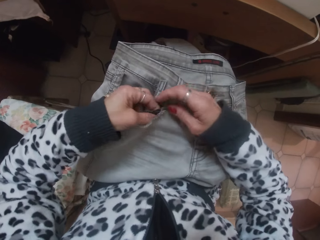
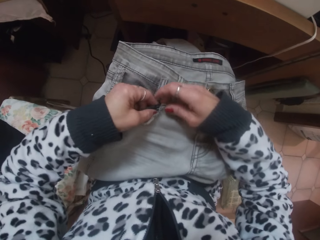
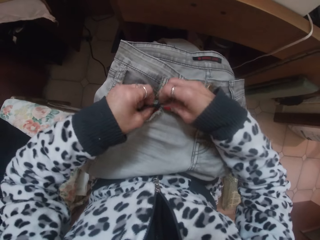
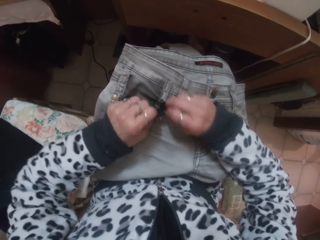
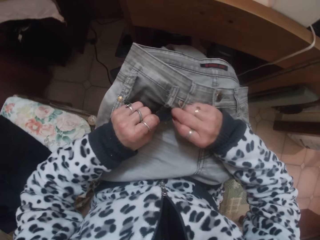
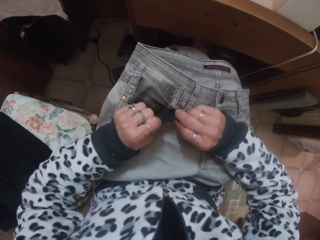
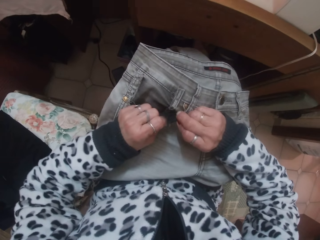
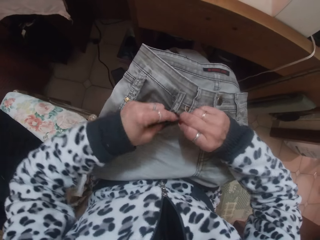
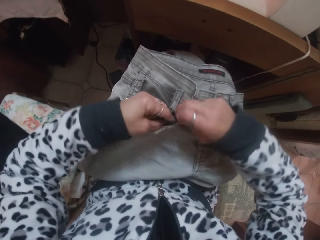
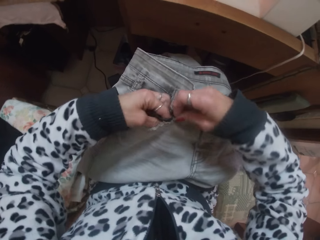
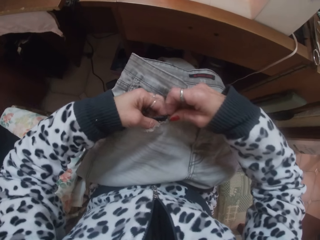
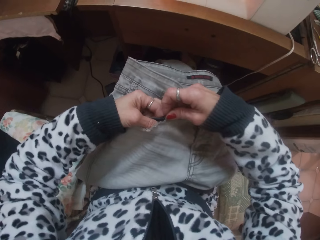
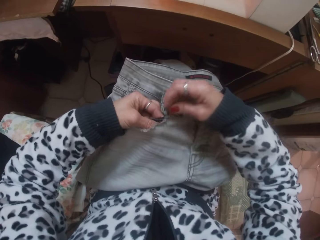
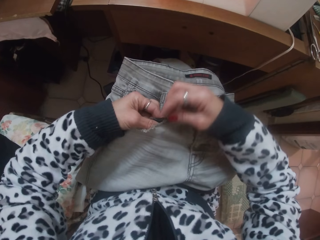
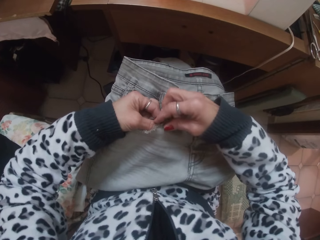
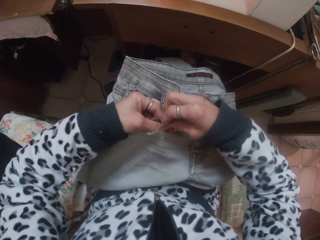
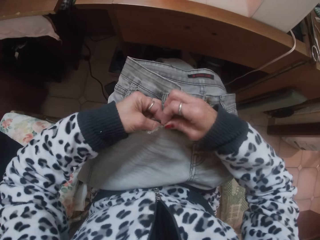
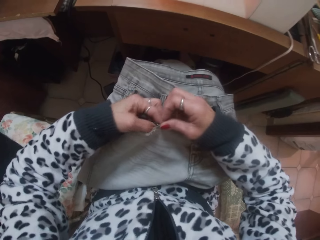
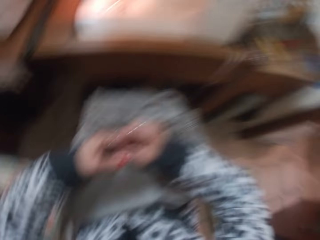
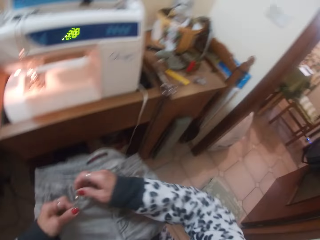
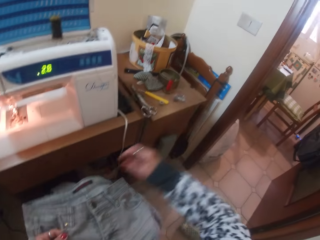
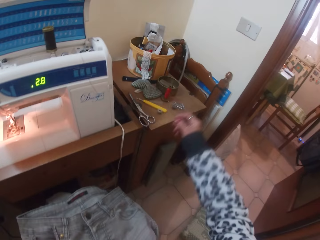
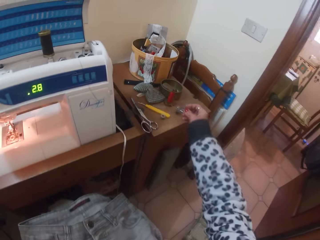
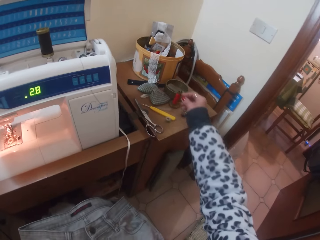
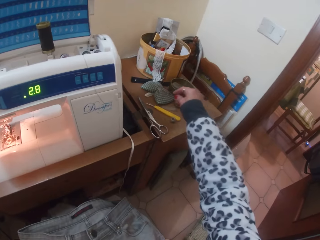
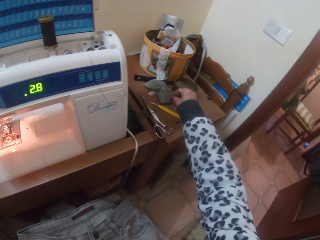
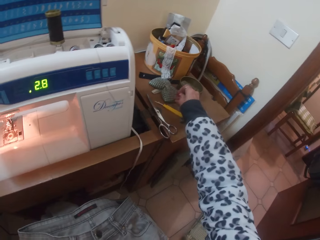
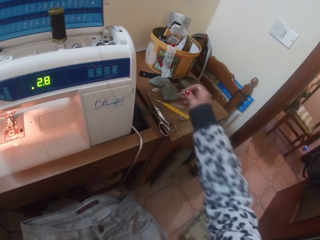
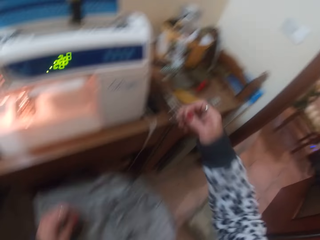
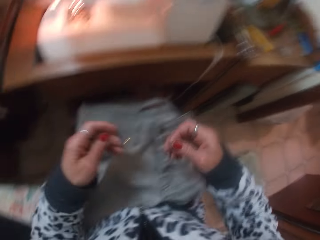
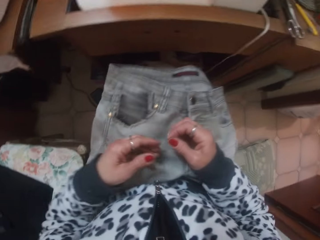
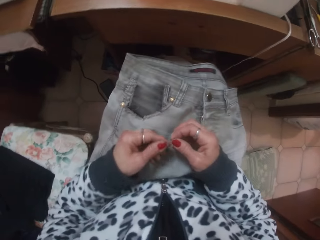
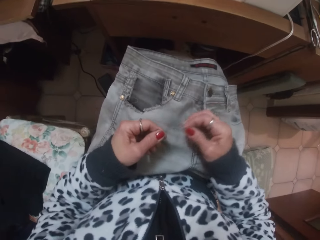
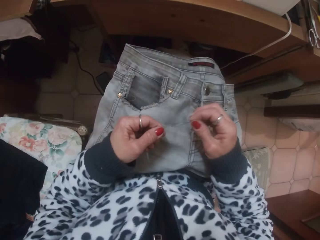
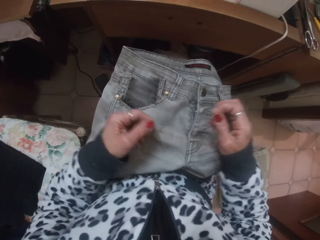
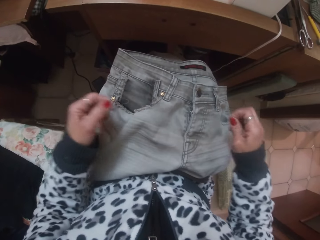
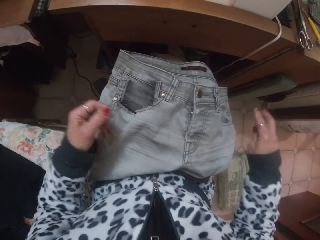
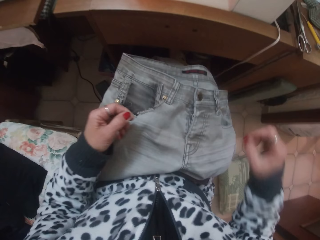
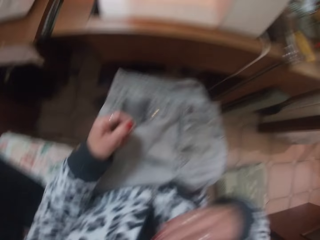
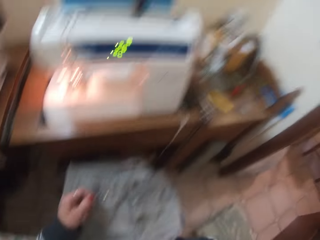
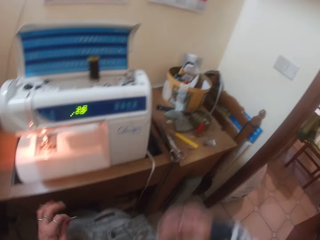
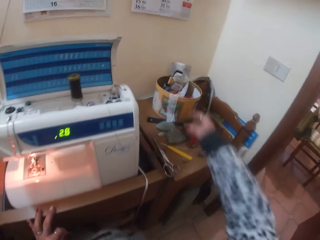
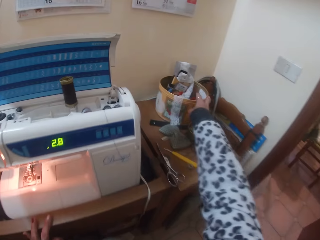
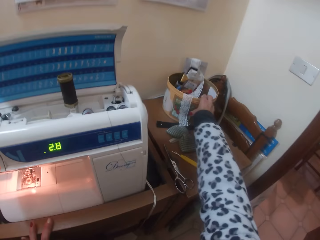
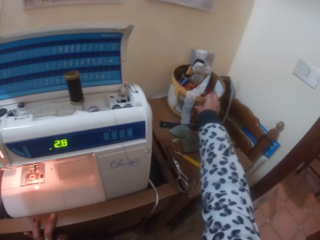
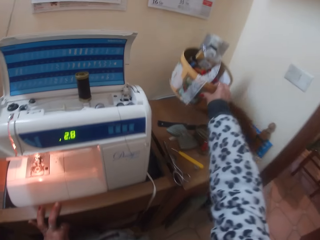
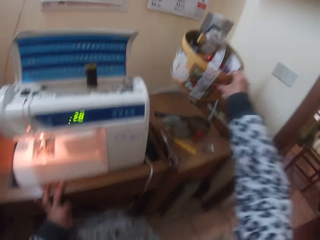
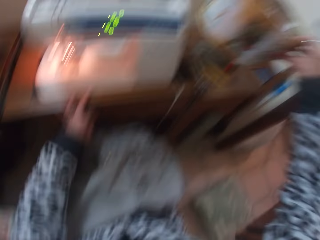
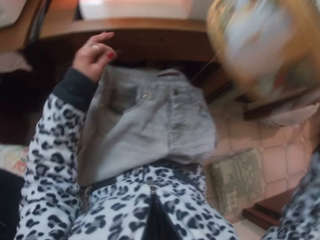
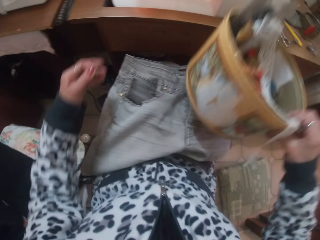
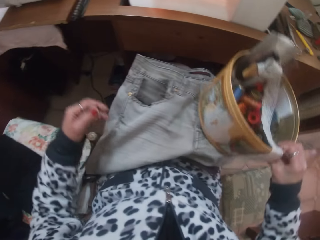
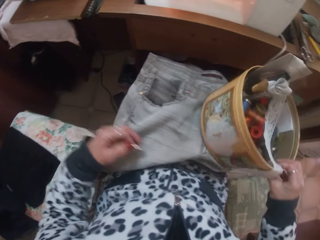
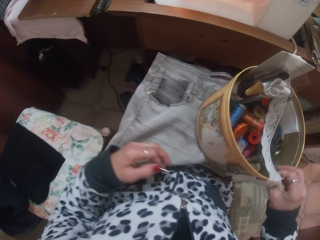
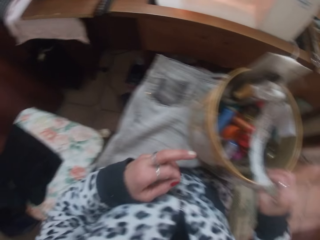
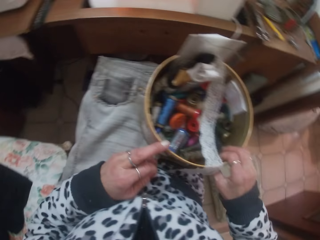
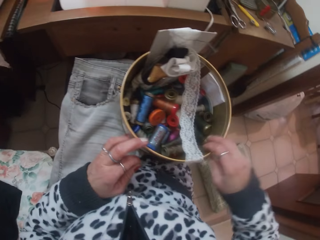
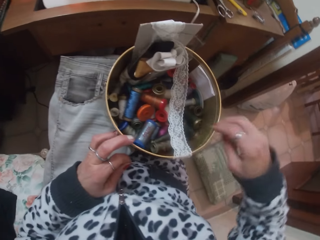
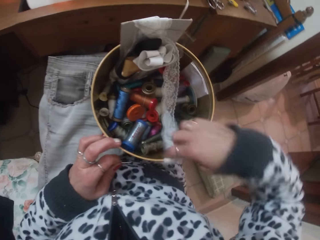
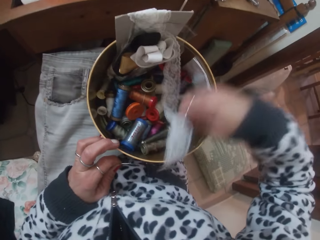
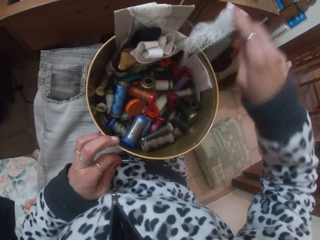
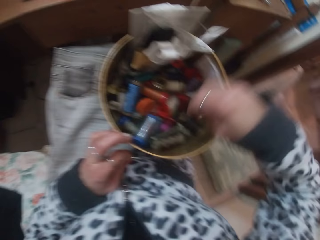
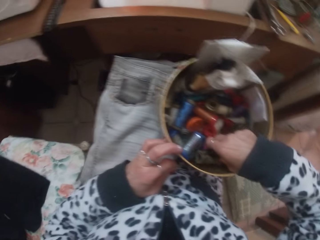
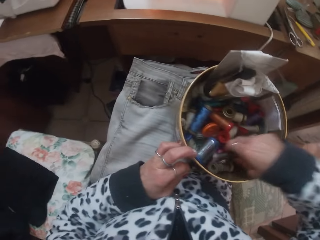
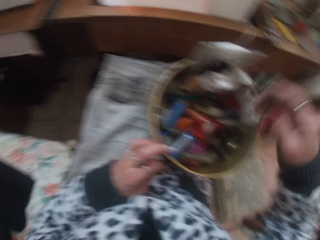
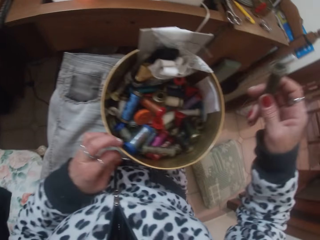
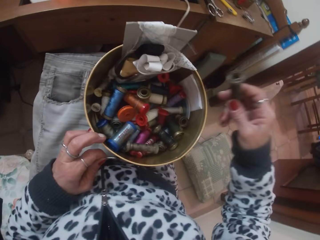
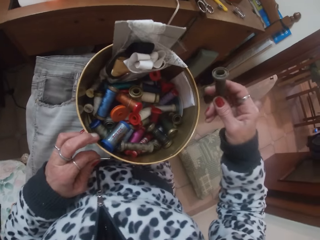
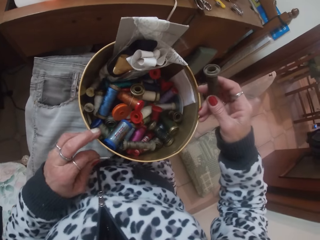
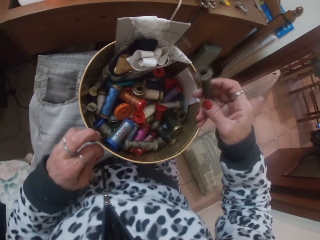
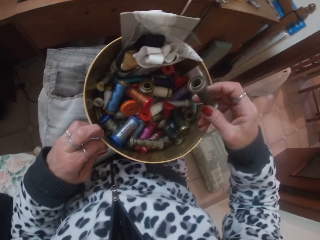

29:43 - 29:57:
The camera wearer looks at the cloth. She looks around. She picks out a sewing needle from a pin cushion on the table with her right hand. She passes the needle to the left hand. She holds the sewing needle in her left hand. She pulls out a thread from the sewing needle with her right hand. She moves the hand. She picks up a bowl of threads from the table with her right hand. She places the bowl in her right hand on her laps. She moves the piece of cloth. She picks out a thread roll from the bowl with her right hand.

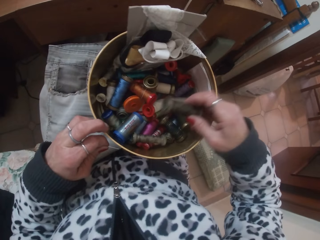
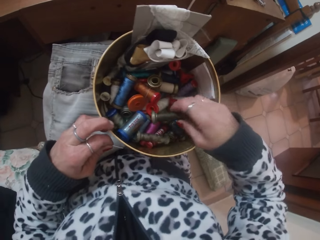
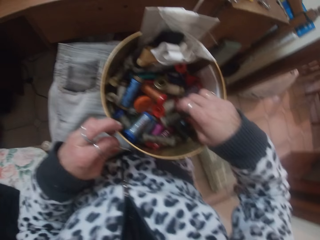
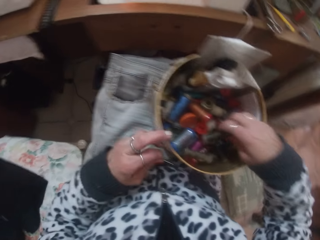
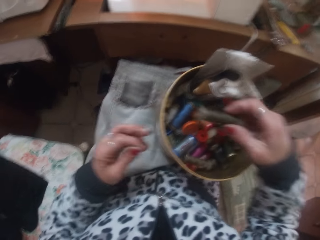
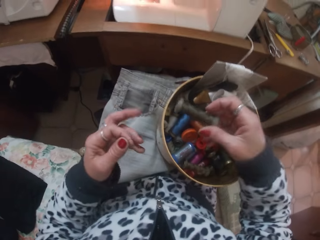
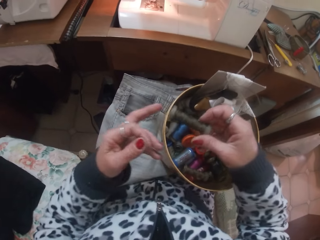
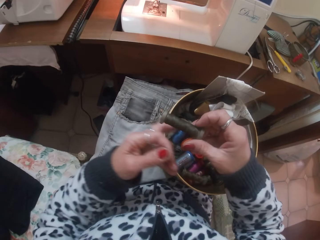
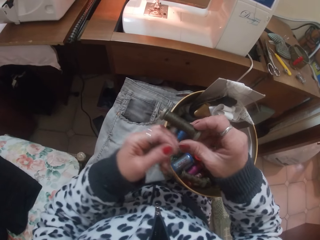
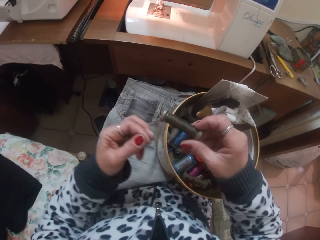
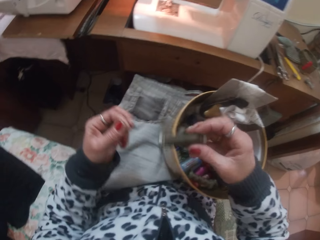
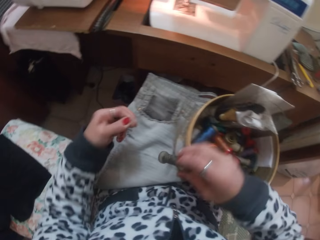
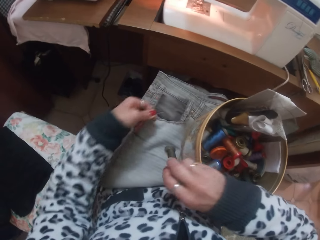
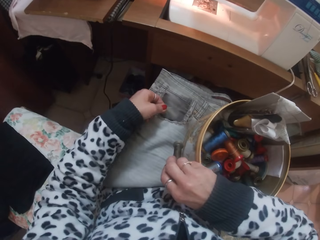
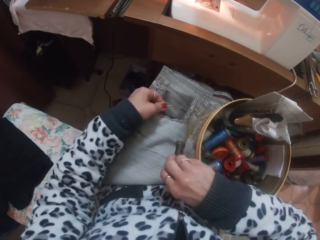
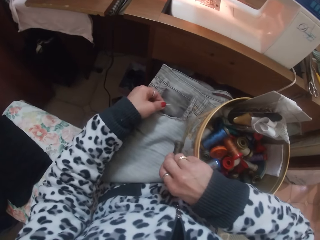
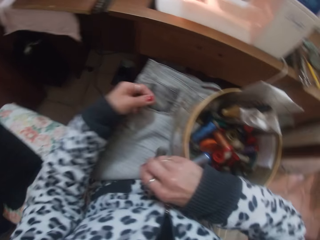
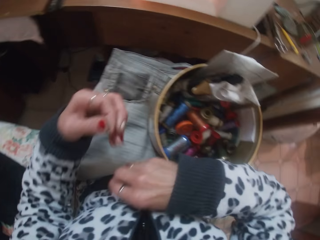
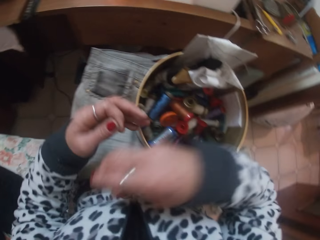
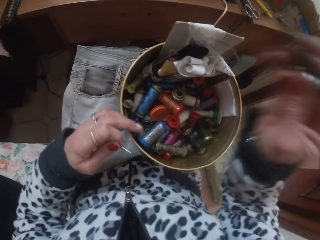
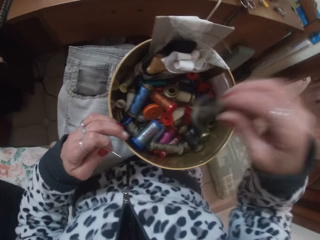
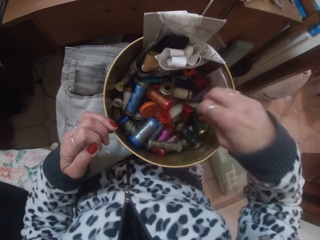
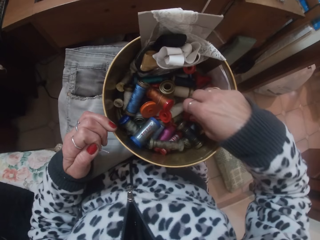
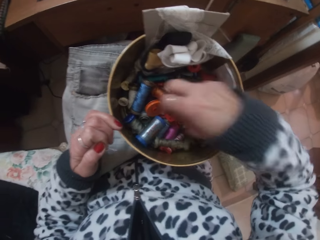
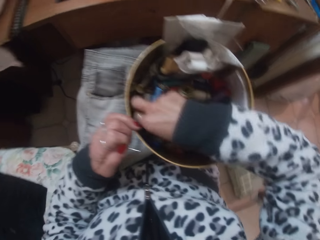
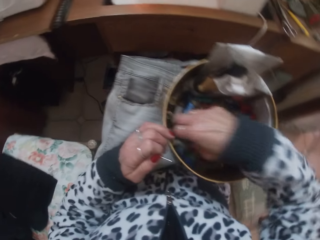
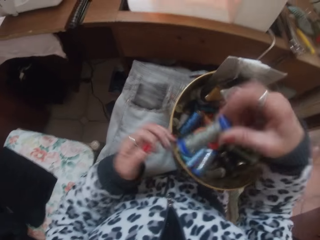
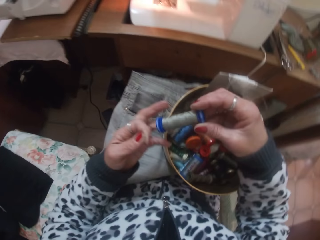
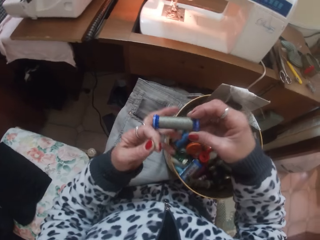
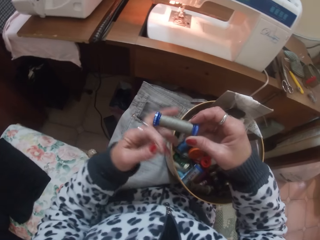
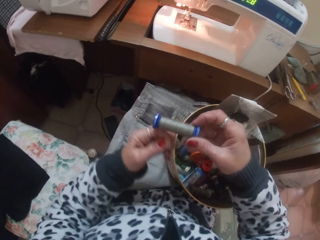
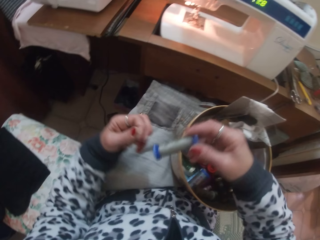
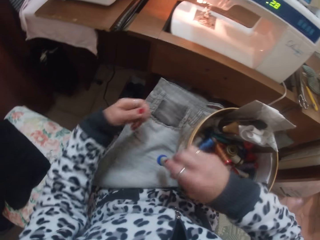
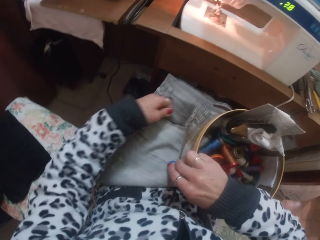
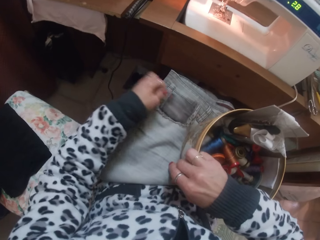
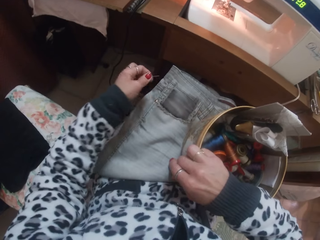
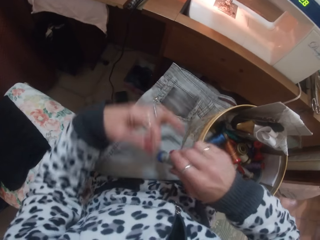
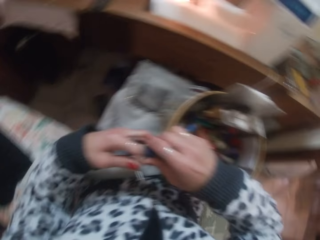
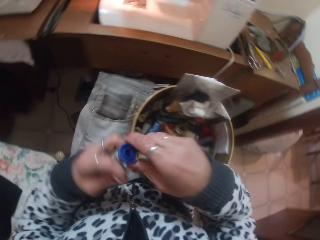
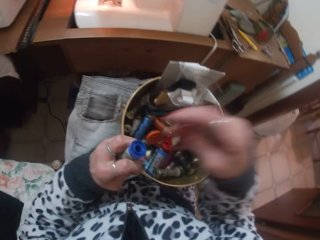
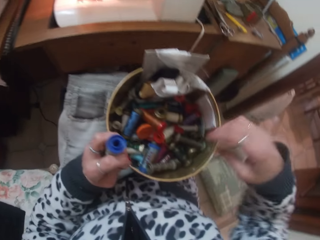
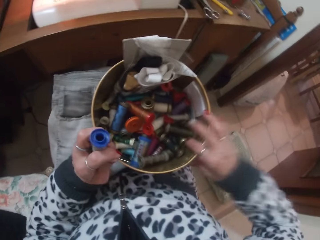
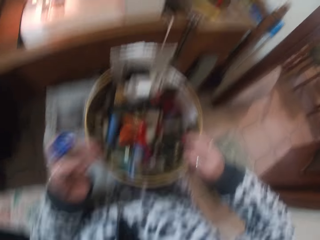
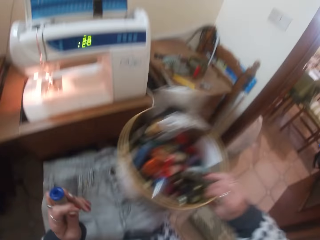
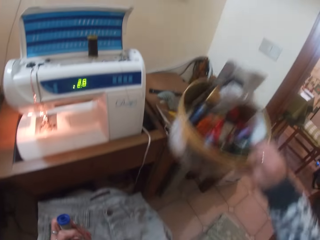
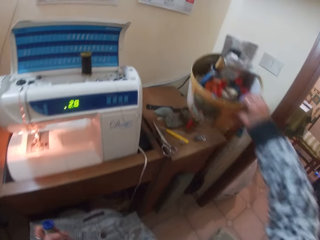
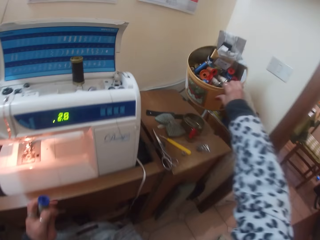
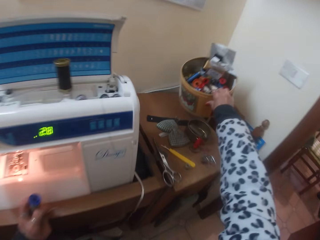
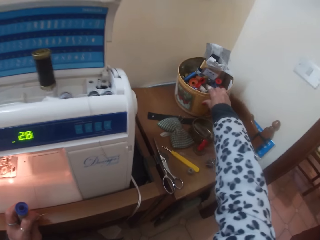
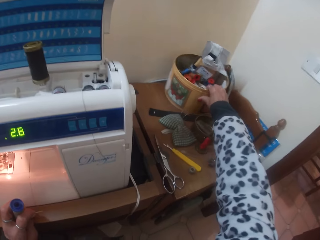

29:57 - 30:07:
The camera wearer touches the thread. She moves the hand. She drops the thread roll in her right hand in the bowl. She picks out a thread roll from the bowl with her right hand. She pulls the thread. She puts the thread on the trouser. She passes the thread to the left hand. She holds the thread roll in her left hand. She picks up the bowl from her laps with her right hand. She puts the bowl on the table.
